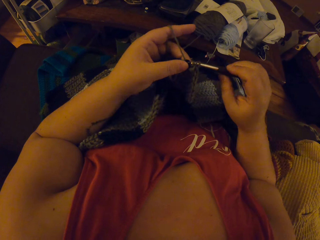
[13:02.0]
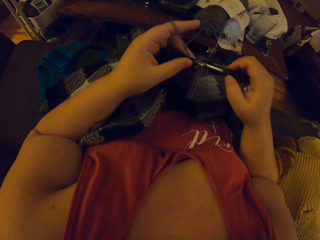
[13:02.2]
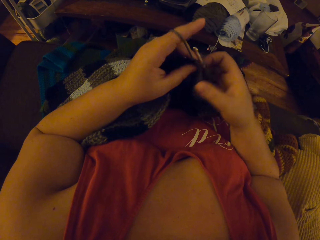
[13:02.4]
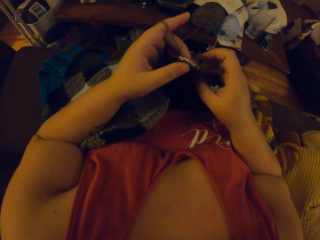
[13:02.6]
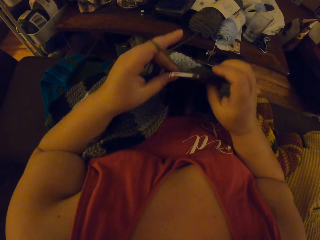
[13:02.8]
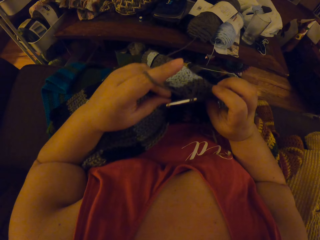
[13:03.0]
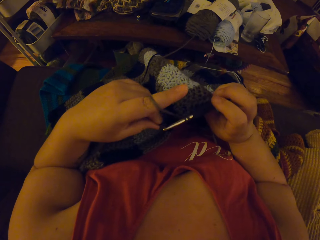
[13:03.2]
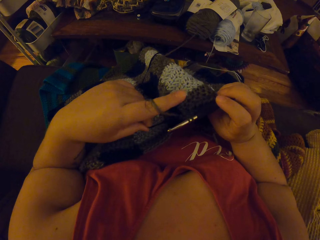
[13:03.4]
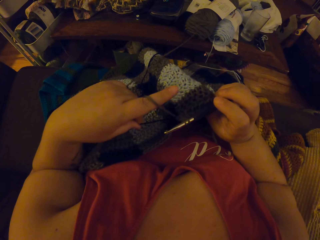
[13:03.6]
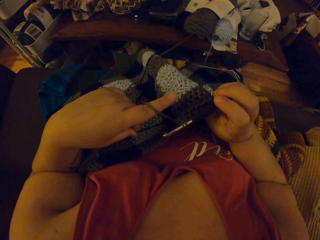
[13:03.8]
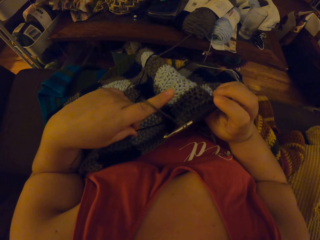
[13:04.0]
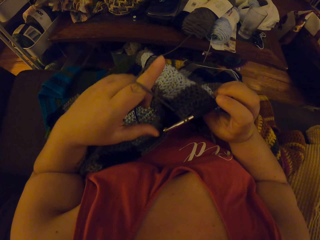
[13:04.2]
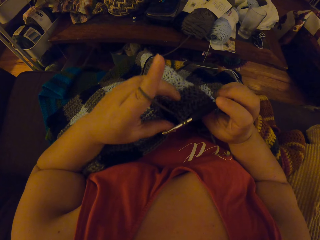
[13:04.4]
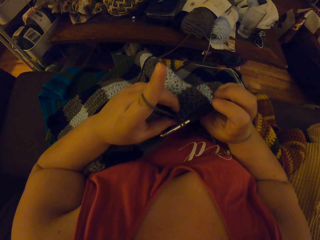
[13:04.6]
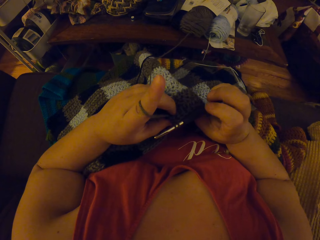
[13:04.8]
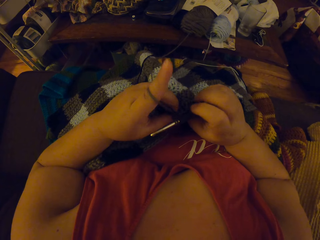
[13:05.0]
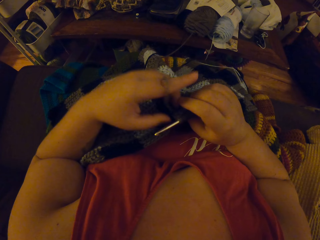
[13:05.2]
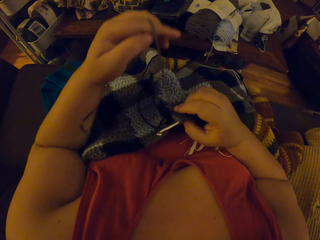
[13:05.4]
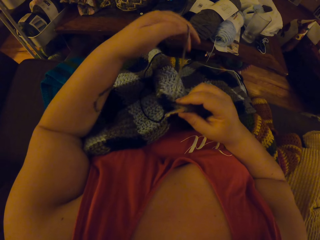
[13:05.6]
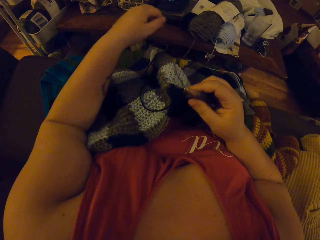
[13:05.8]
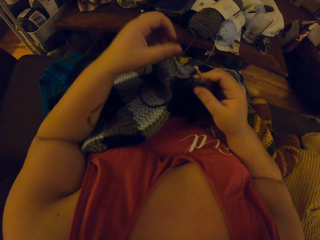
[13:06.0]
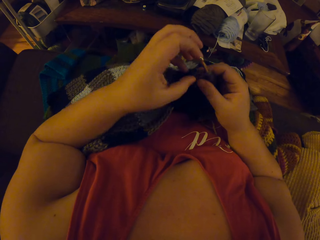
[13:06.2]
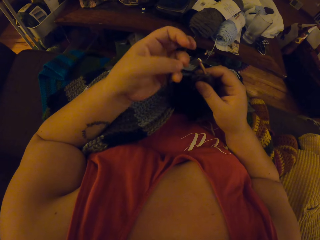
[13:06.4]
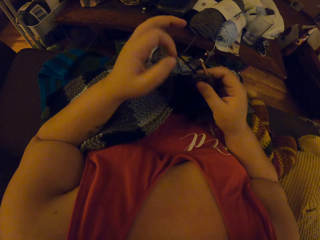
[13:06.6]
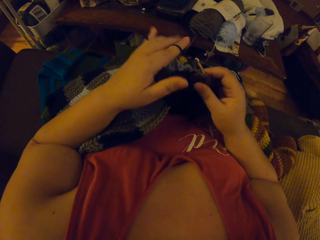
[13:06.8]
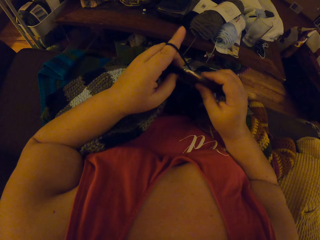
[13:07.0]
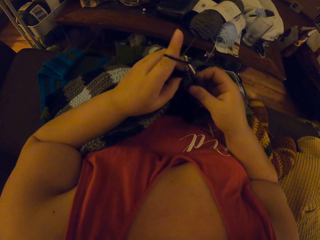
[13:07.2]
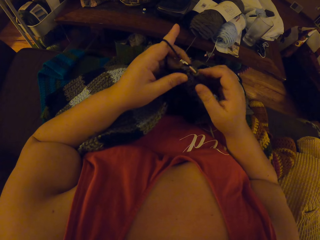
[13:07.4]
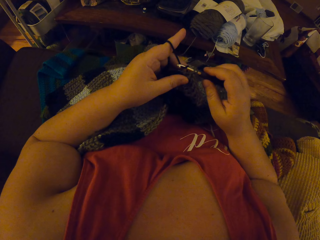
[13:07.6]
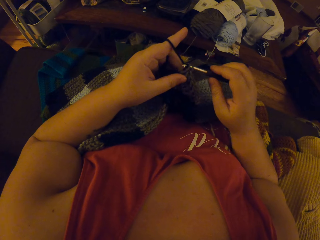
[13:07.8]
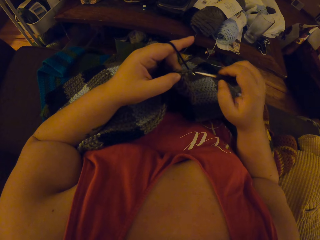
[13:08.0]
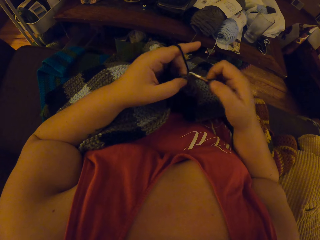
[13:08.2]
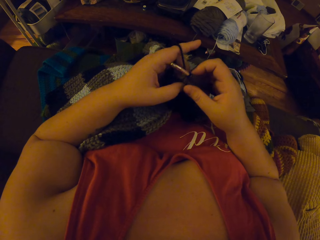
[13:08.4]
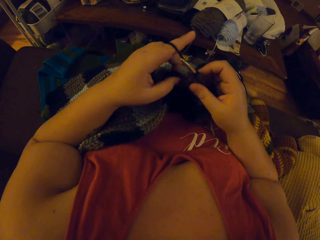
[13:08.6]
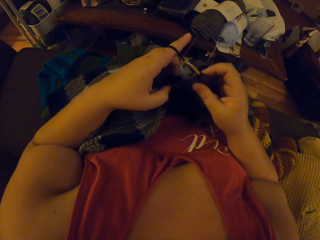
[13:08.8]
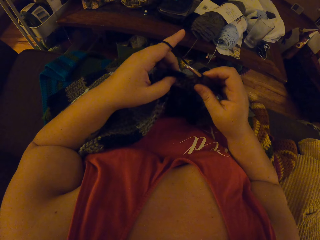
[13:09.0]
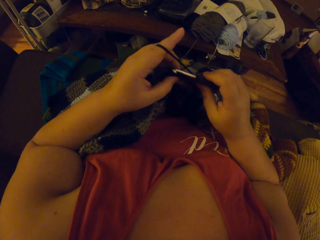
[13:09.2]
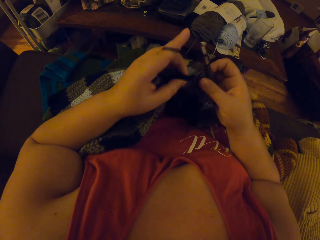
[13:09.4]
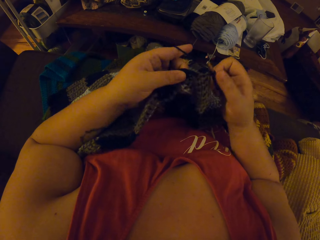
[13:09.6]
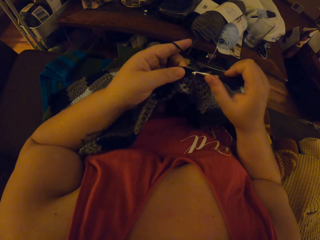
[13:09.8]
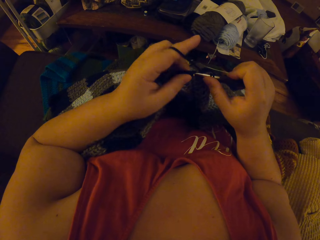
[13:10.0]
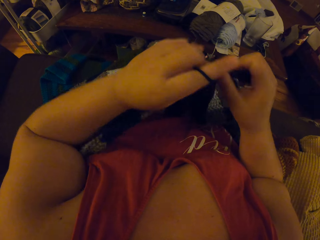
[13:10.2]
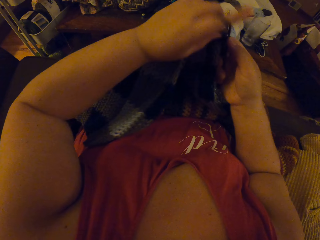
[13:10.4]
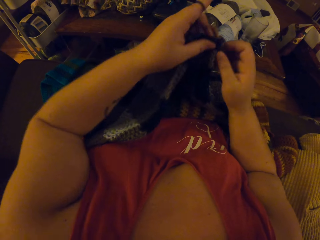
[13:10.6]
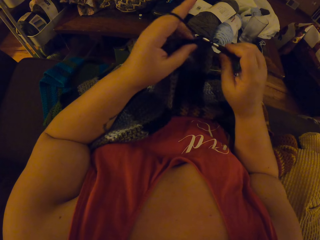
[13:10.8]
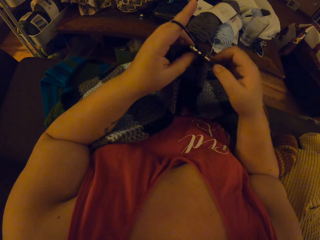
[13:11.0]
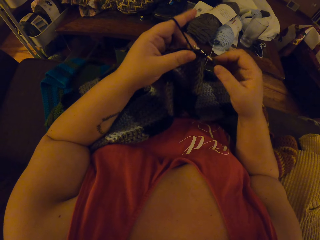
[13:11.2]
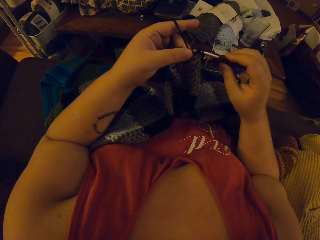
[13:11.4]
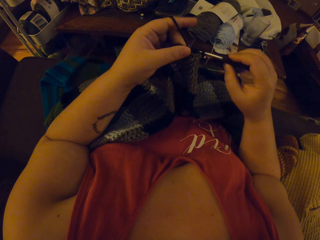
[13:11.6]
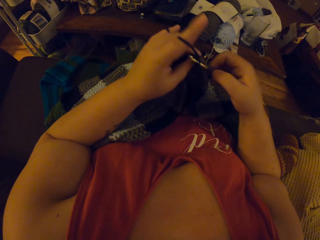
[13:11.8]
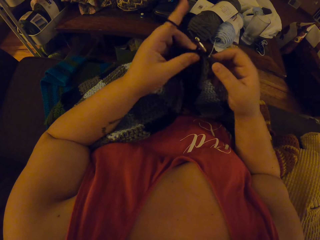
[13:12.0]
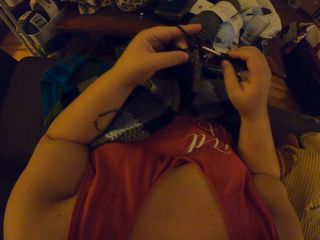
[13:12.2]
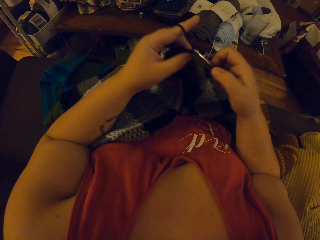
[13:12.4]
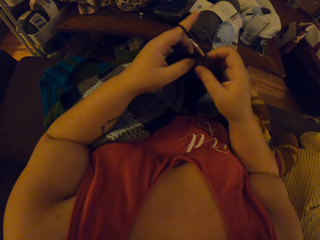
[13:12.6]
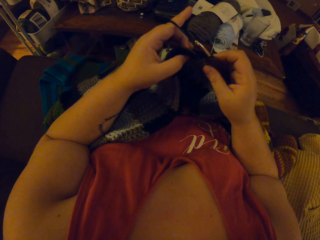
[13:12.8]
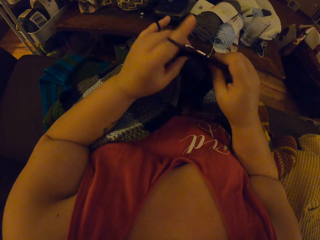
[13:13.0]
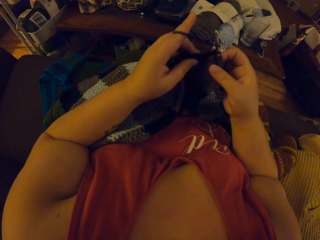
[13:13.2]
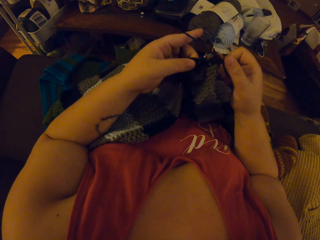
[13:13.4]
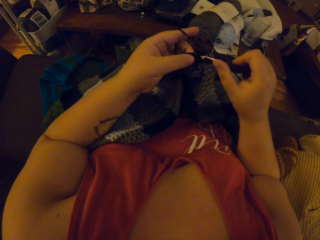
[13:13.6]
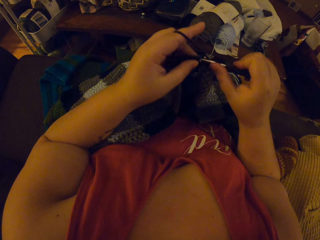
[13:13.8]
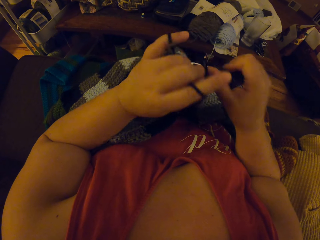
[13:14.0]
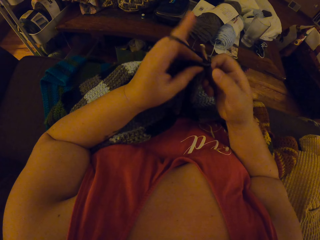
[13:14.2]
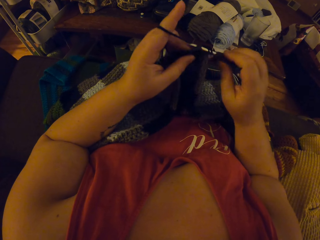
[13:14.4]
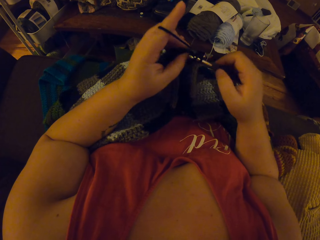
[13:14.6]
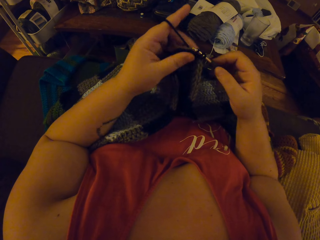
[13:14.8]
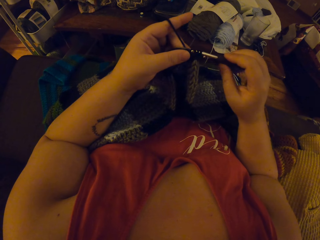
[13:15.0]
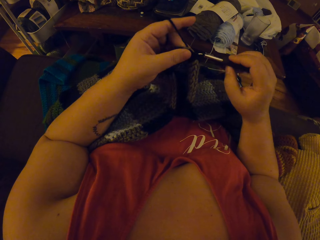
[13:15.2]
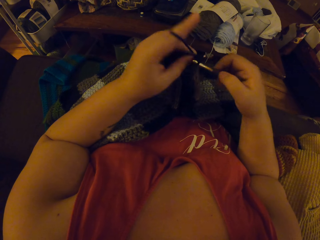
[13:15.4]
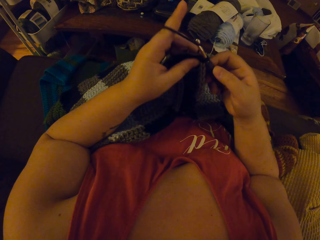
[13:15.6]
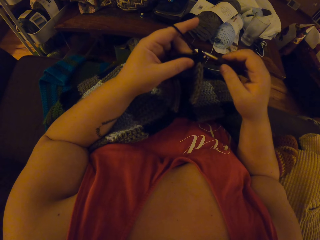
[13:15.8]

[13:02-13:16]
The camera wearer checks the edge of the crochet. She turns the fabric. She adjusts the yarn with her left hand. She continues crocheting with the yarn. She lifts the fabric and continues weaving.

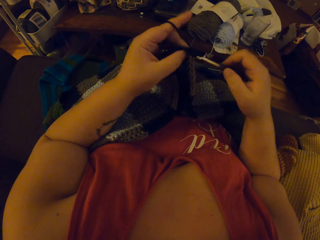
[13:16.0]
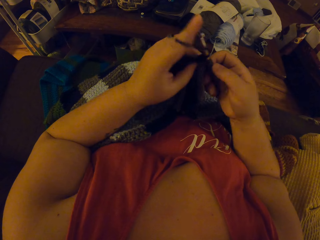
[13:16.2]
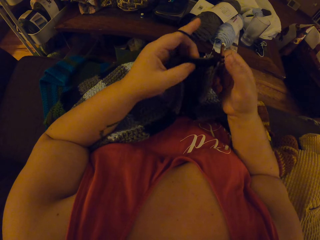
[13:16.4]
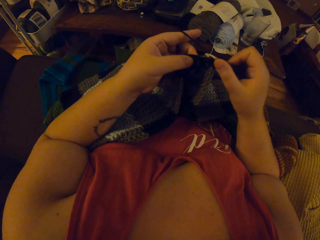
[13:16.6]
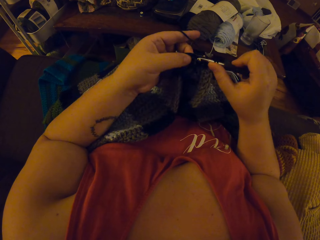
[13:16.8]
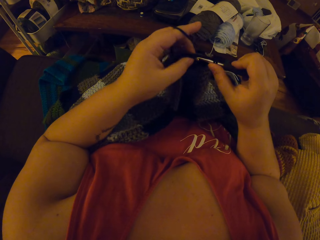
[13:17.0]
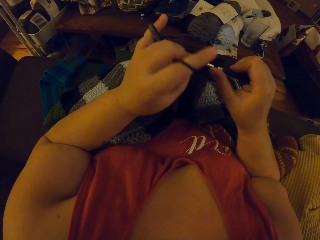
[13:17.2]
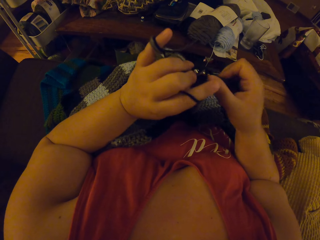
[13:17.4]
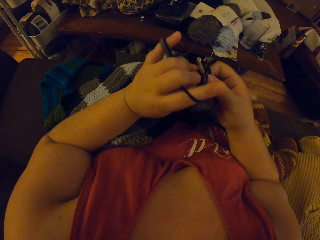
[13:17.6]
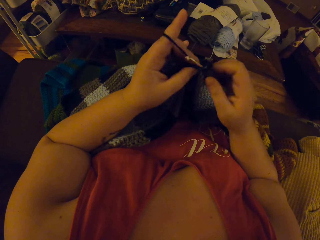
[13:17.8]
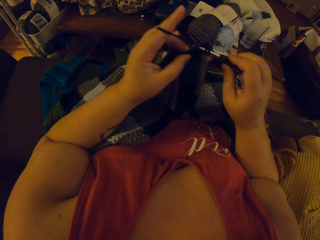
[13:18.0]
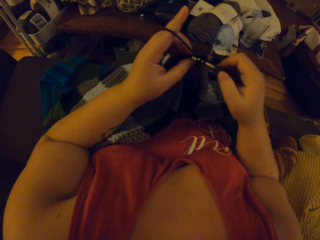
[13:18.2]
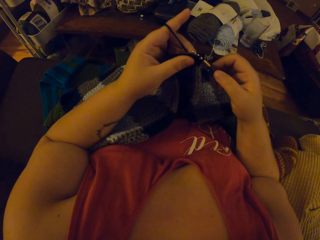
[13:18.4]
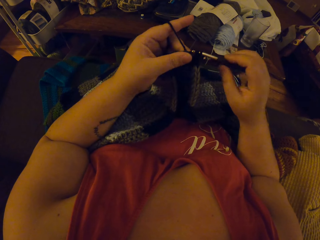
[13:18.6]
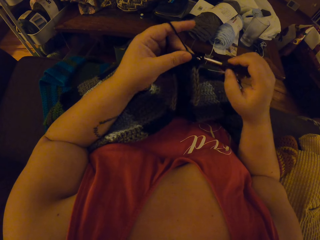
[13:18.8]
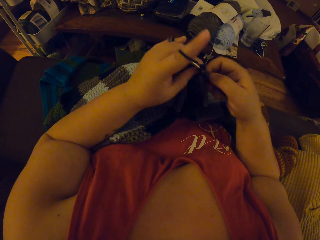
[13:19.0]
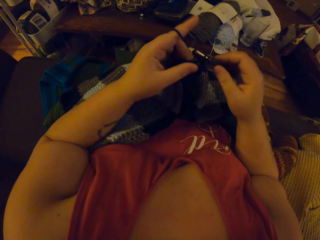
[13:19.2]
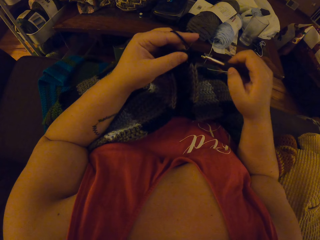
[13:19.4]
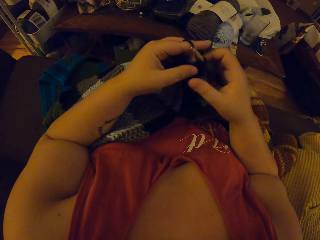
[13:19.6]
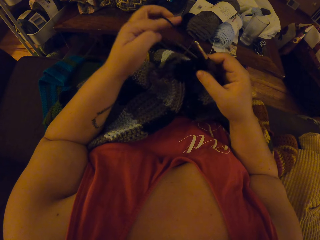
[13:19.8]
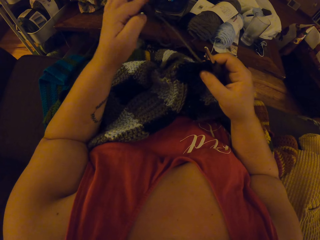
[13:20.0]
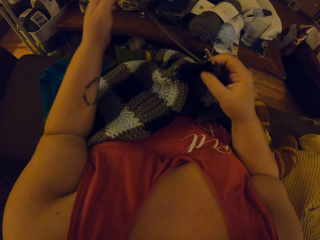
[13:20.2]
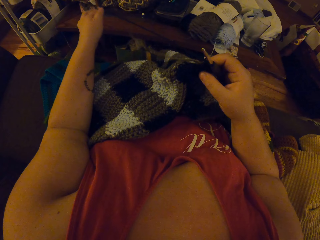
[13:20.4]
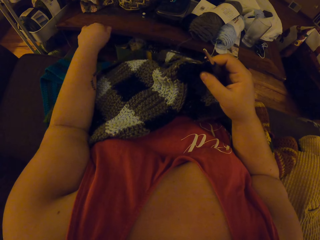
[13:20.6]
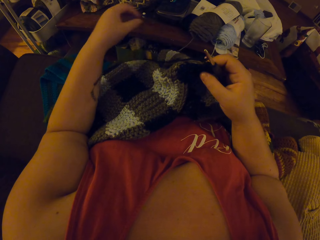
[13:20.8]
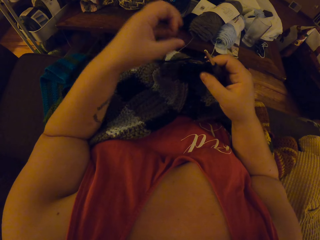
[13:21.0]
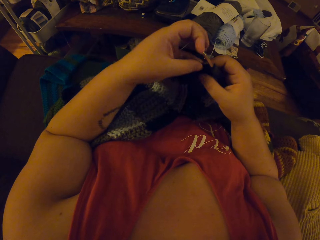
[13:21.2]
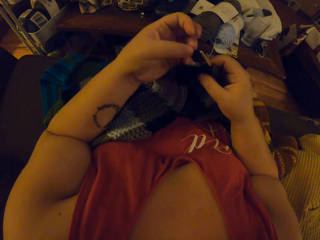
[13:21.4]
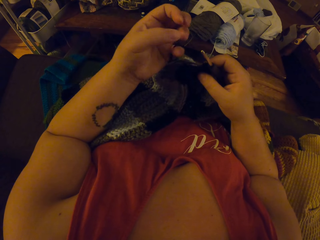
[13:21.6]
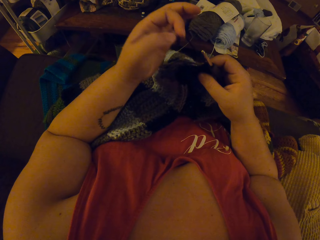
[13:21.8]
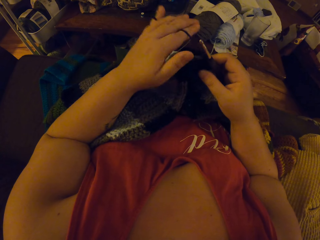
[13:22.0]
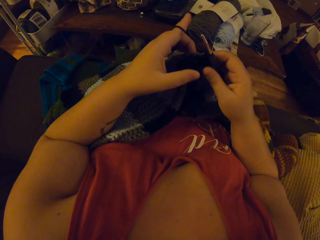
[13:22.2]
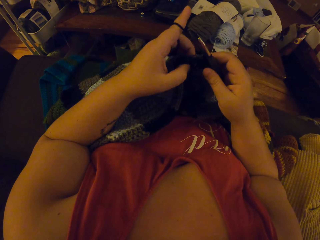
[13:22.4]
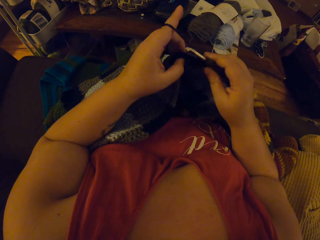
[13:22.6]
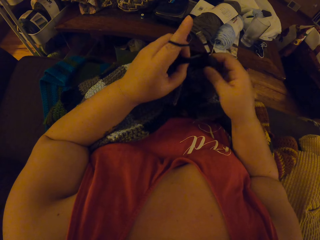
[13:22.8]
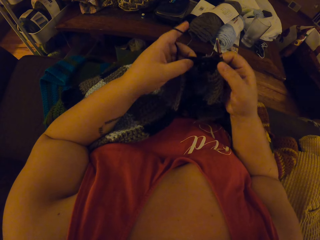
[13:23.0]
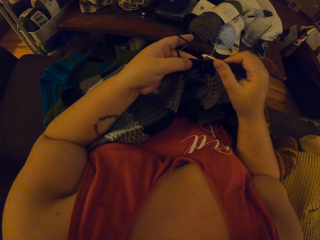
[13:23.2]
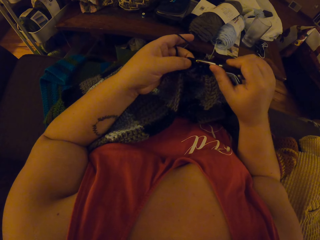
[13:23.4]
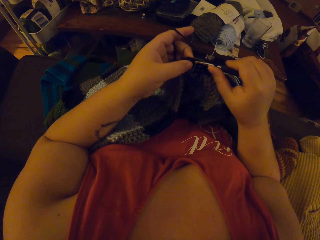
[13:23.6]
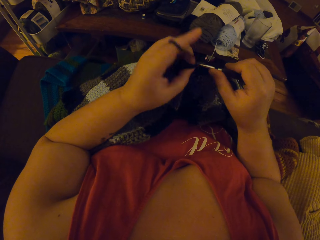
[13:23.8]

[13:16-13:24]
The camera wearer adjusts the yarn with her left hand. She unfolds the fabric. She continues crocheting with the yarn.
